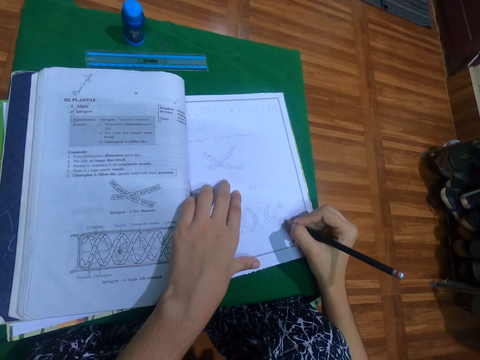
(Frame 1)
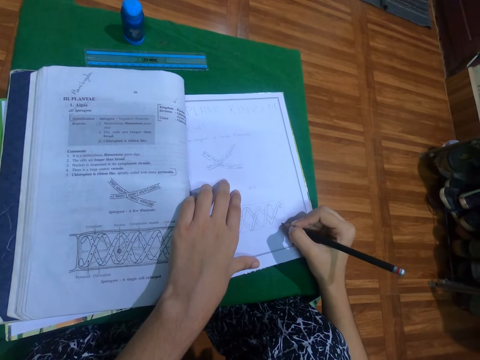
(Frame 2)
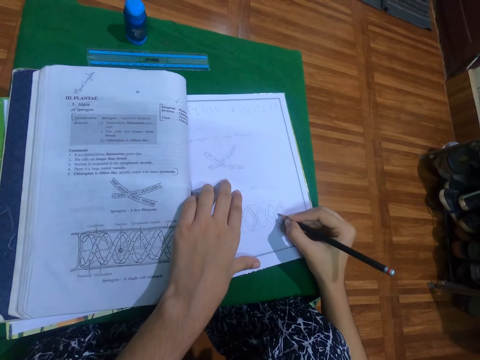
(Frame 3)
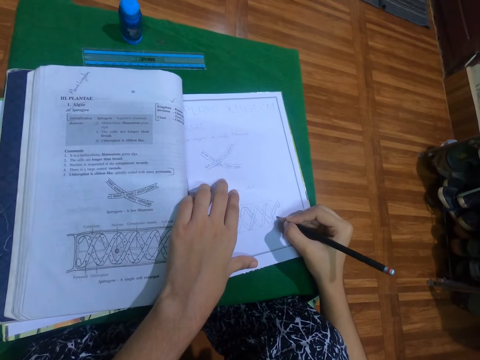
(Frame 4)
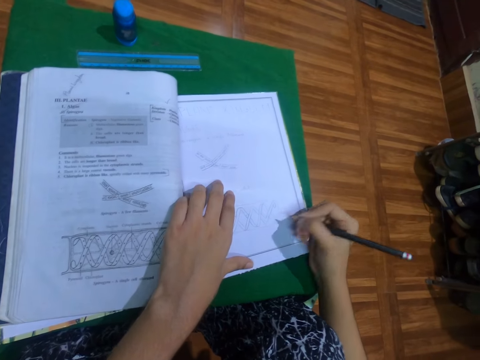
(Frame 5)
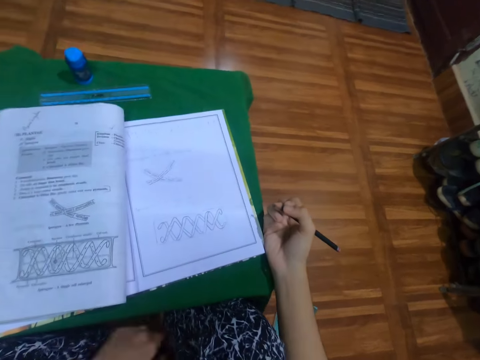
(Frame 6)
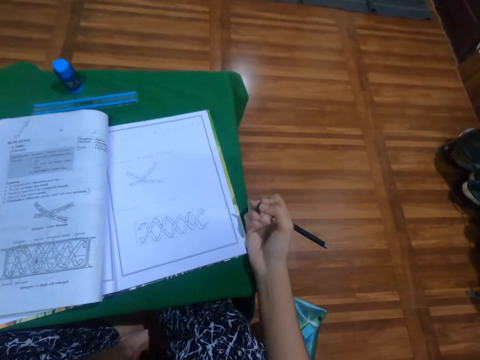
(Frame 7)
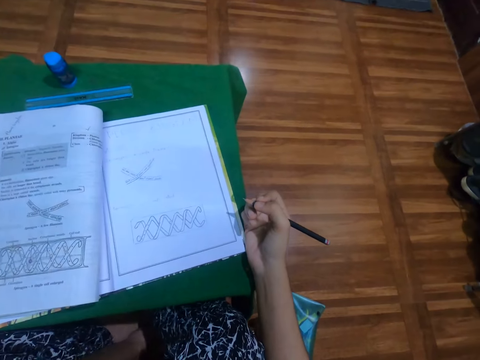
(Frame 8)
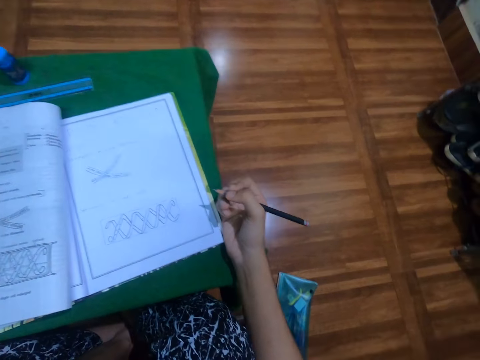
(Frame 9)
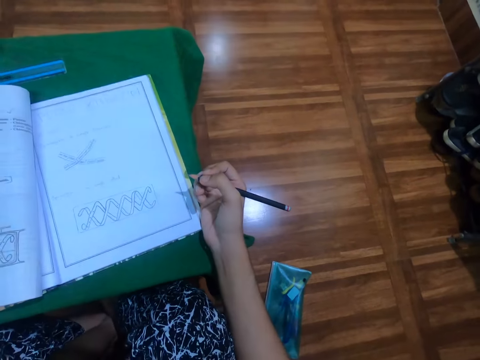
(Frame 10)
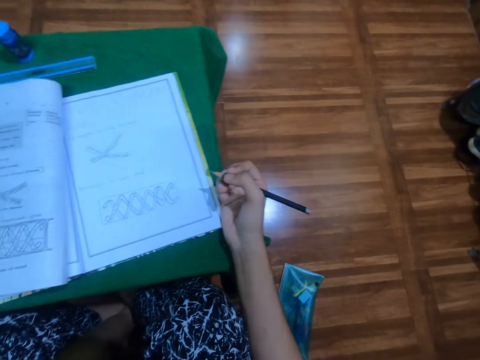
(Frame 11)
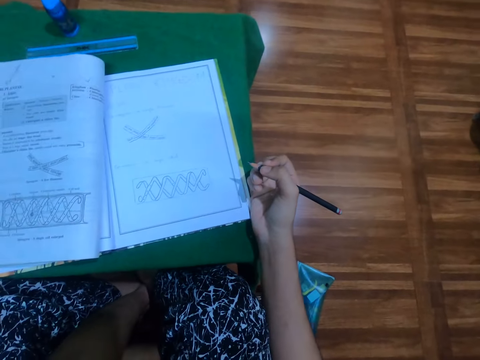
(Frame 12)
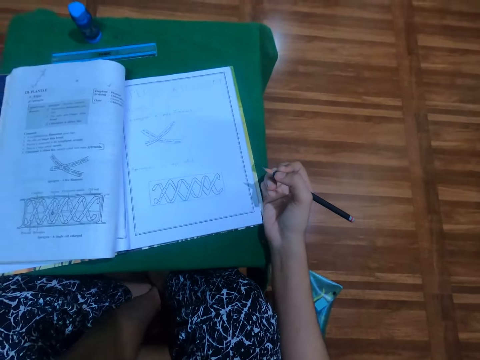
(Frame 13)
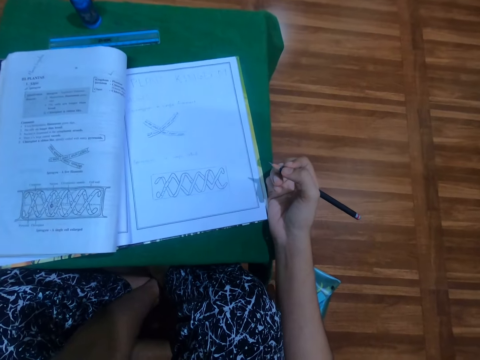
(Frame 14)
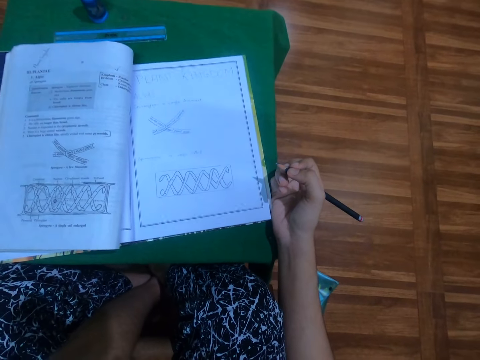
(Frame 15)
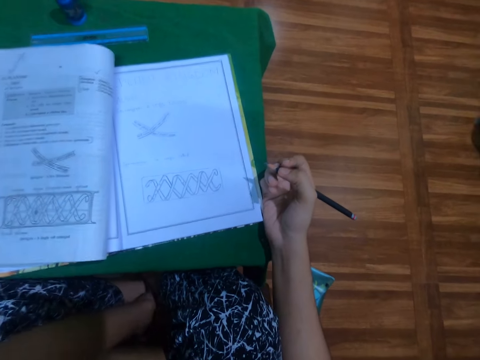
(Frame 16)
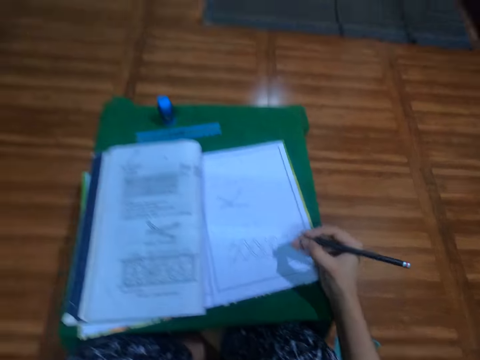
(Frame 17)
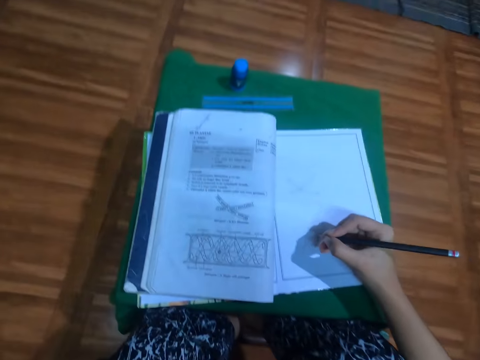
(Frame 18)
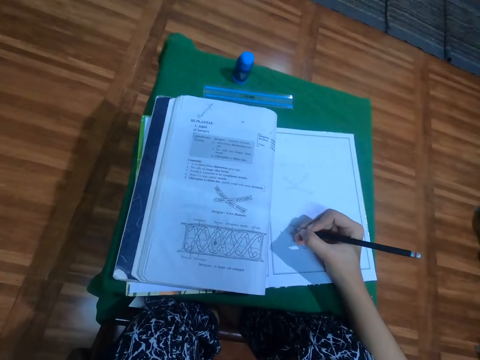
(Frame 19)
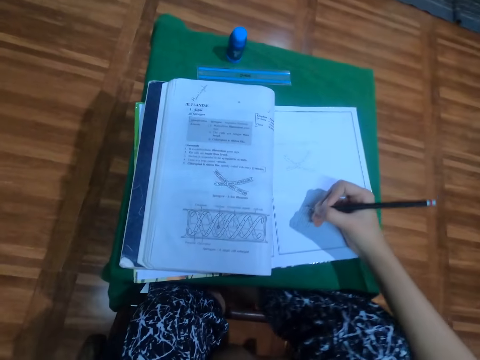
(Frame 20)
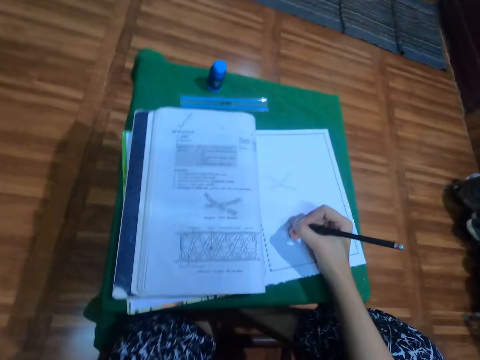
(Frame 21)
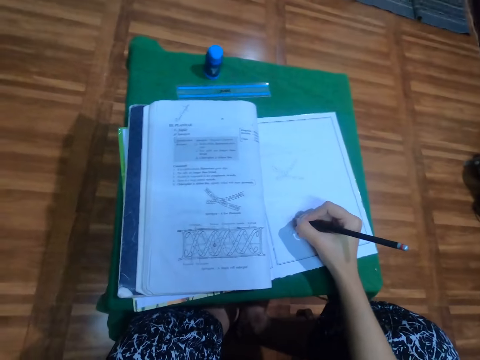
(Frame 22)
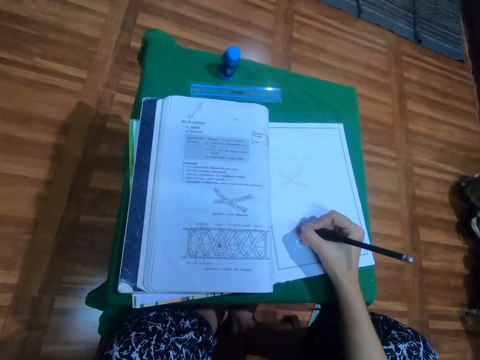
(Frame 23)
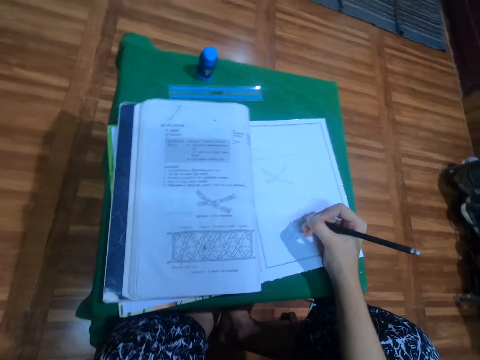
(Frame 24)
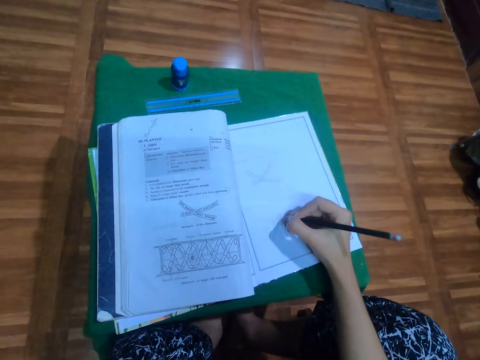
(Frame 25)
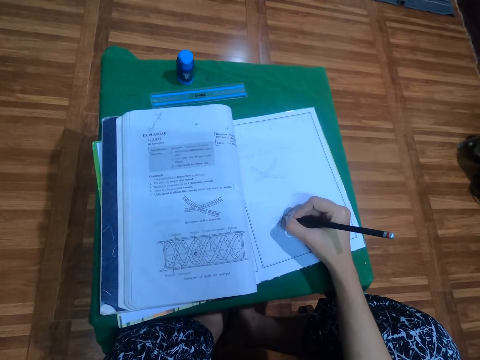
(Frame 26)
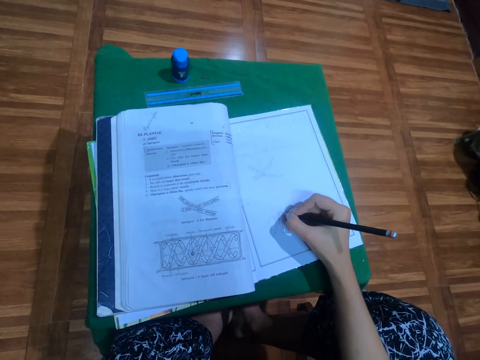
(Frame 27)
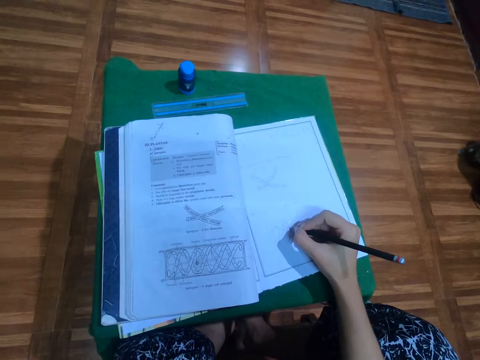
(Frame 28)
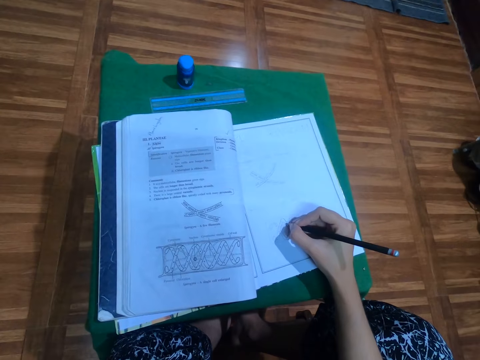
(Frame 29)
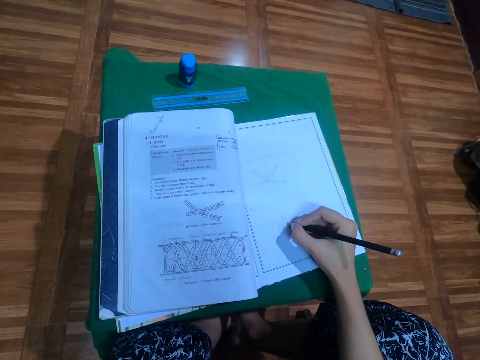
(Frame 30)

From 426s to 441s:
The camera wearer scratches her left leg with her left hand. She draws in the book with the pencil in her right hand.

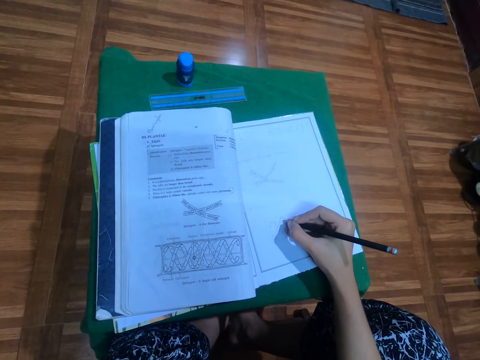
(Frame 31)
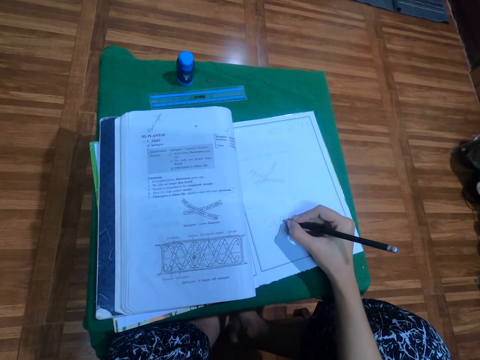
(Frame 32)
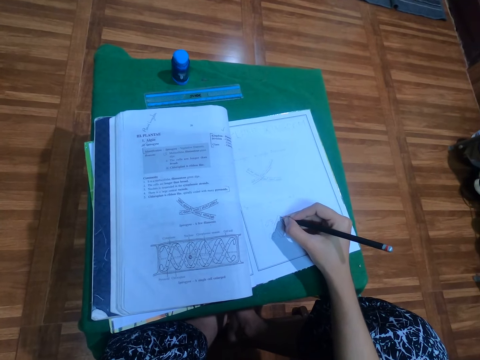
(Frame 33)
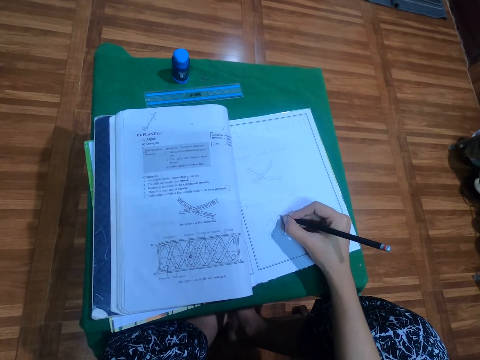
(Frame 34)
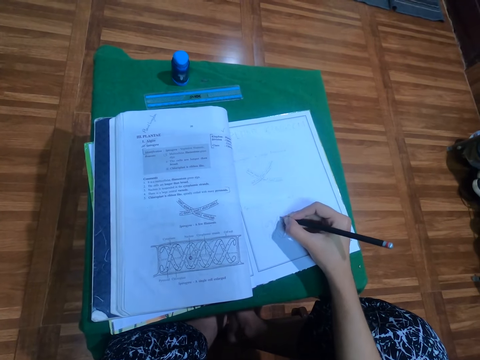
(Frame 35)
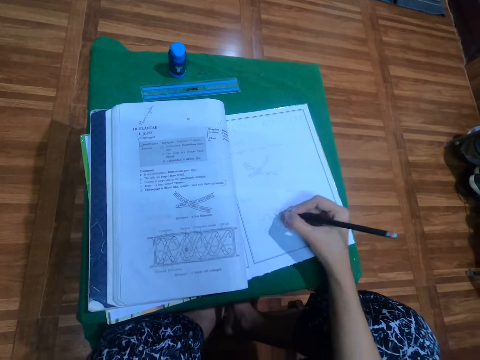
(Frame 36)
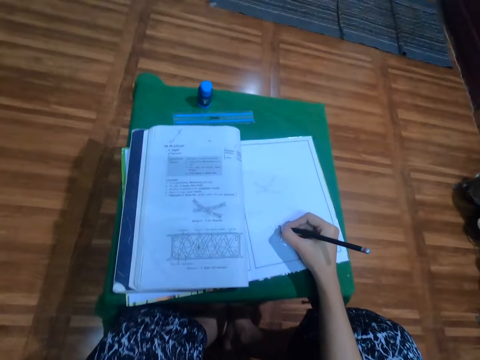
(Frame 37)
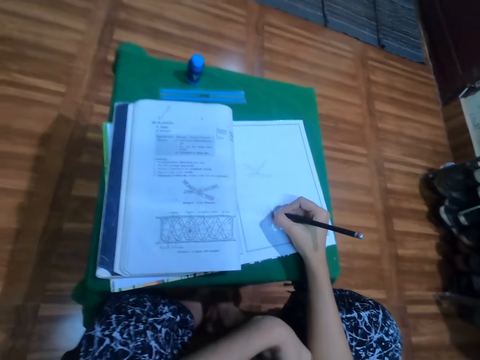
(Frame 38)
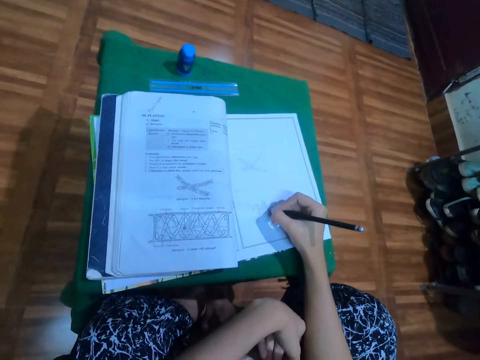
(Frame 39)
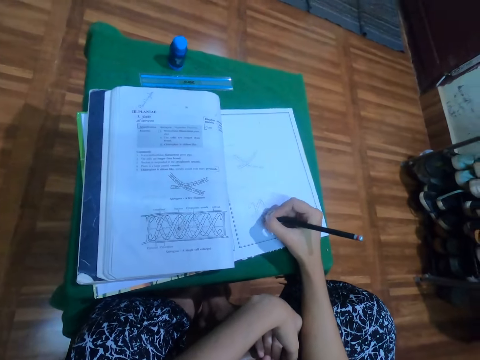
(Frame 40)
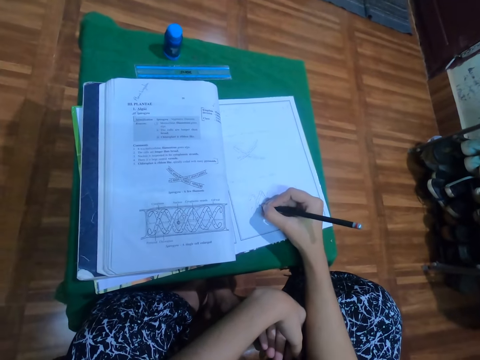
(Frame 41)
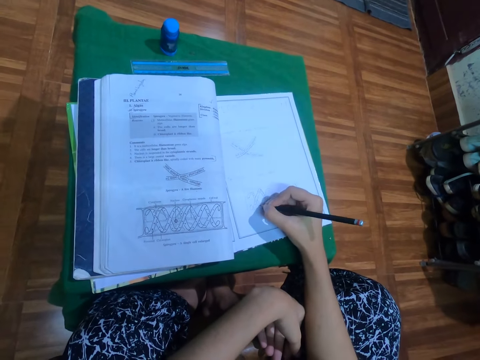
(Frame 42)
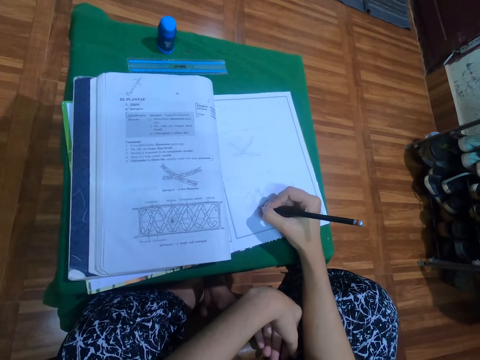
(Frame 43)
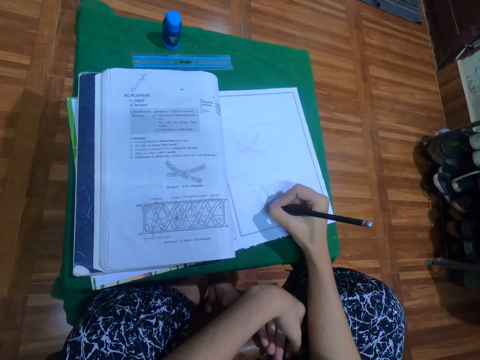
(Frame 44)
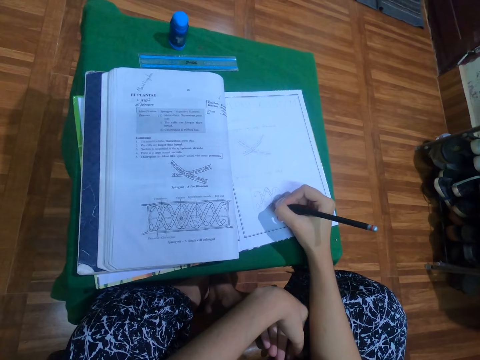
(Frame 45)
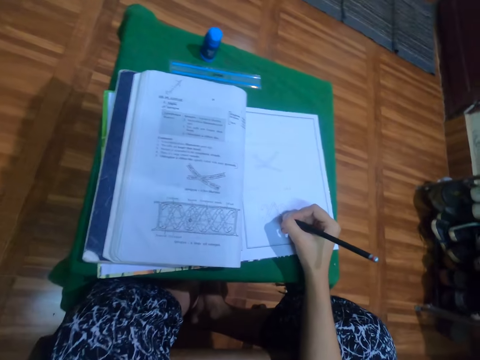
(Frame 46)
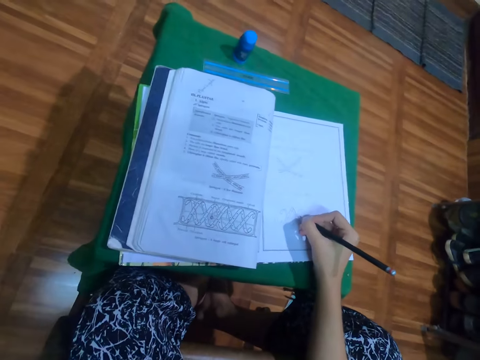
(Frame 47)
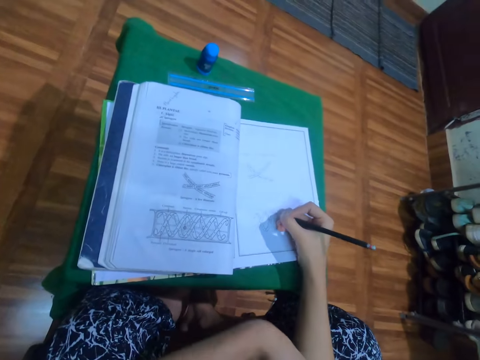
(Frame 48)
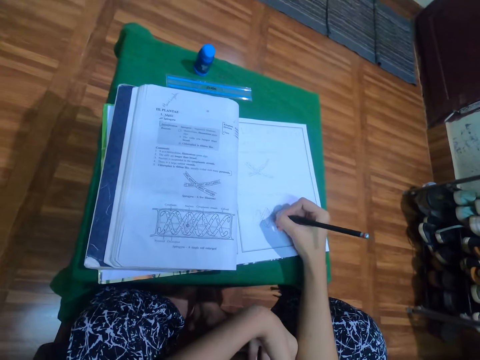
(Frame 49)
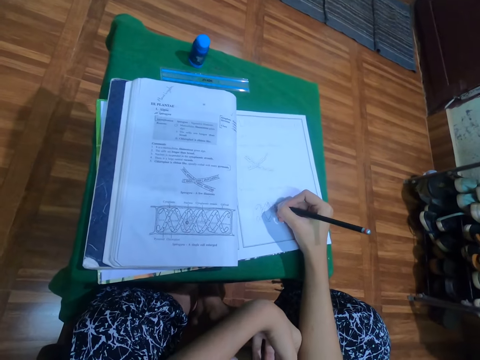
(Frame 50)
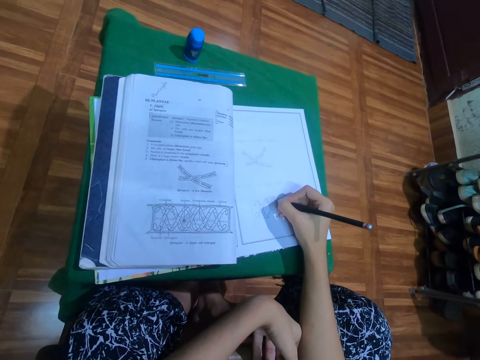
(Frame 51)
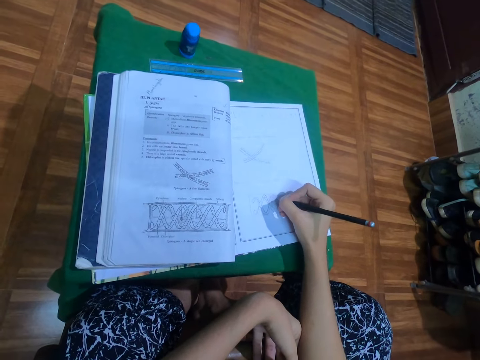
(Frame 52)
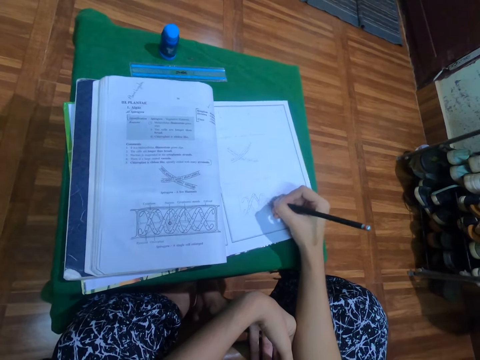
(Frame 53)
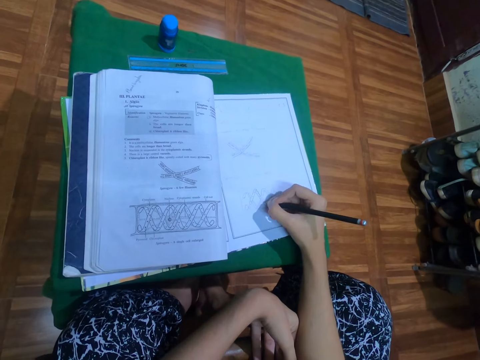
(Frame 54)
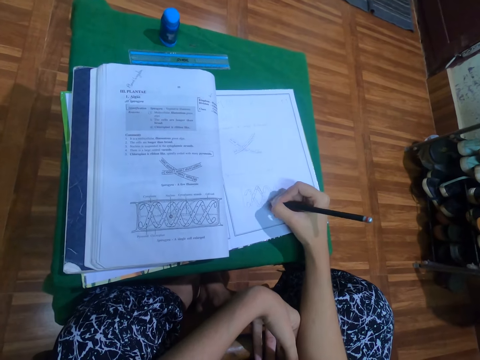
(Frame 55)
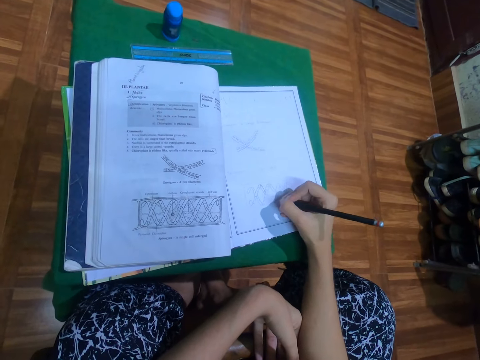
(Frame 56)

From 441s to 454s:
The camera wearer places her left hand on her left thigh. She scratches her right hand with her left hand. She draws in the book with the pencil in her right hand.
